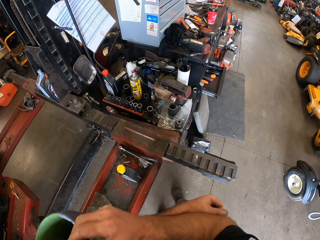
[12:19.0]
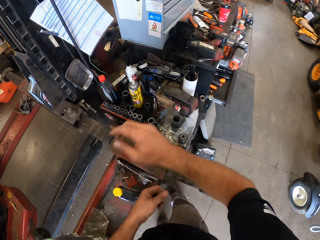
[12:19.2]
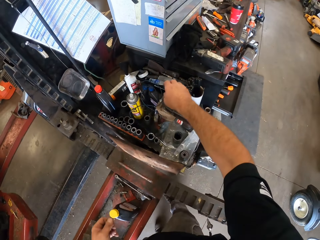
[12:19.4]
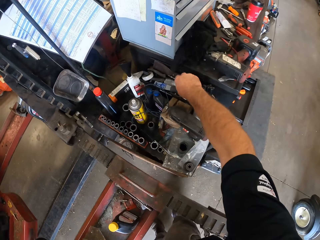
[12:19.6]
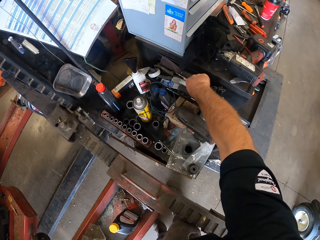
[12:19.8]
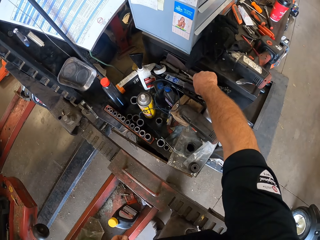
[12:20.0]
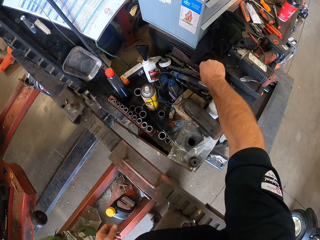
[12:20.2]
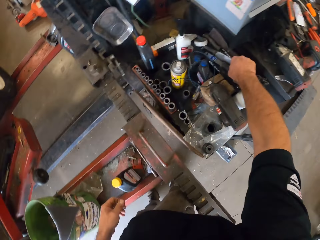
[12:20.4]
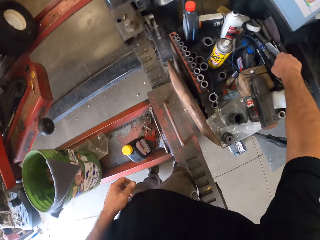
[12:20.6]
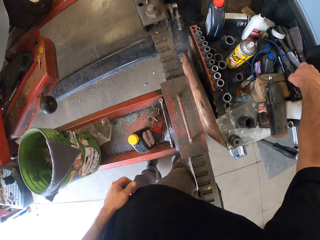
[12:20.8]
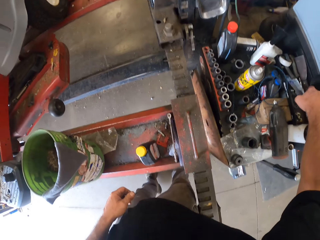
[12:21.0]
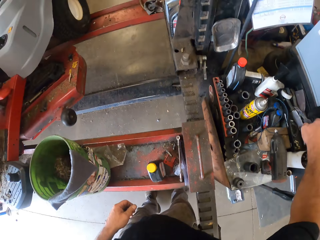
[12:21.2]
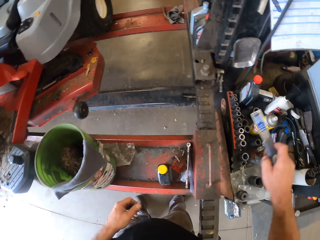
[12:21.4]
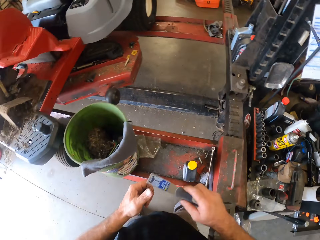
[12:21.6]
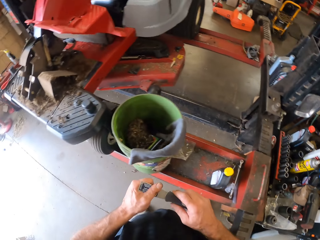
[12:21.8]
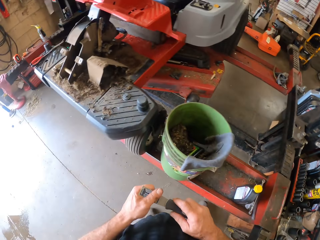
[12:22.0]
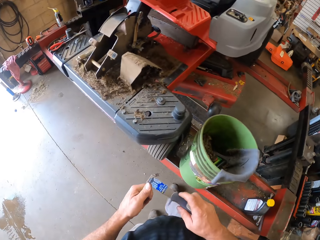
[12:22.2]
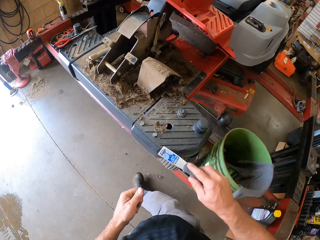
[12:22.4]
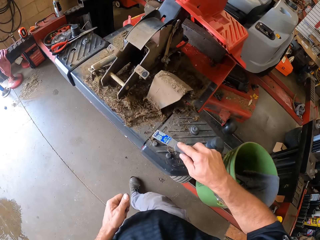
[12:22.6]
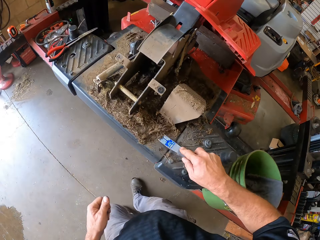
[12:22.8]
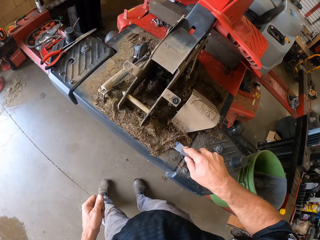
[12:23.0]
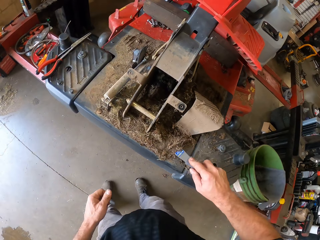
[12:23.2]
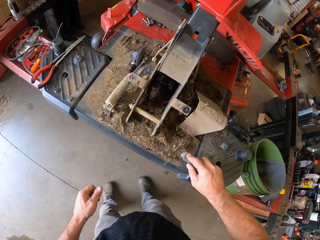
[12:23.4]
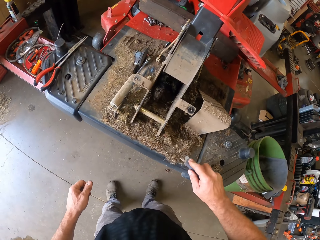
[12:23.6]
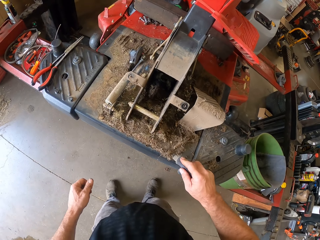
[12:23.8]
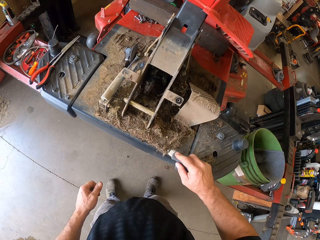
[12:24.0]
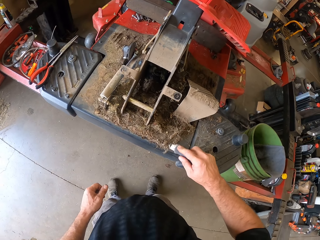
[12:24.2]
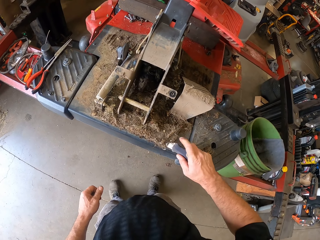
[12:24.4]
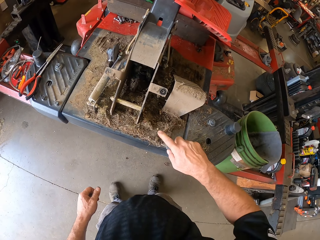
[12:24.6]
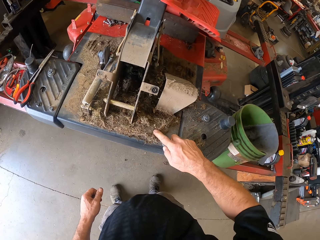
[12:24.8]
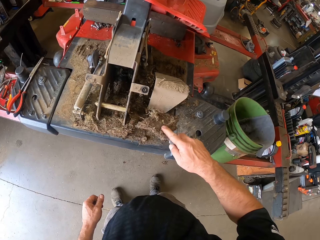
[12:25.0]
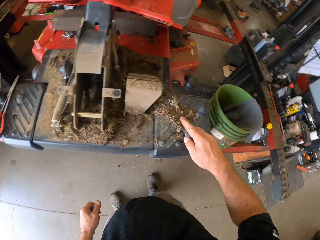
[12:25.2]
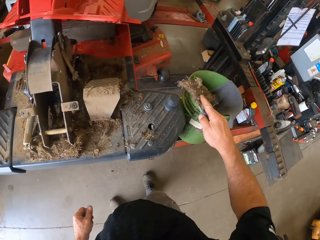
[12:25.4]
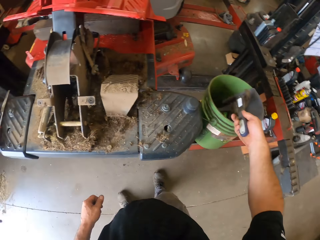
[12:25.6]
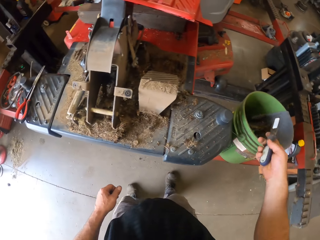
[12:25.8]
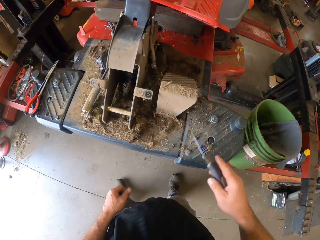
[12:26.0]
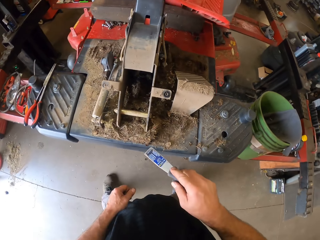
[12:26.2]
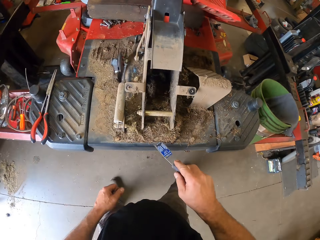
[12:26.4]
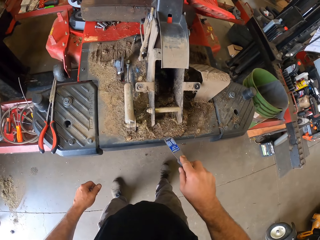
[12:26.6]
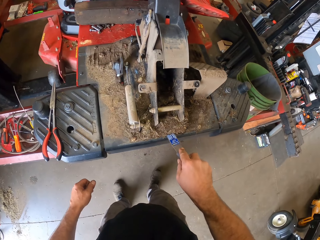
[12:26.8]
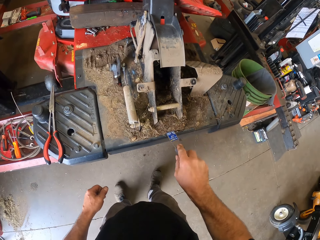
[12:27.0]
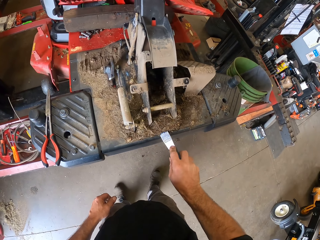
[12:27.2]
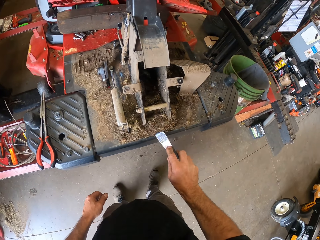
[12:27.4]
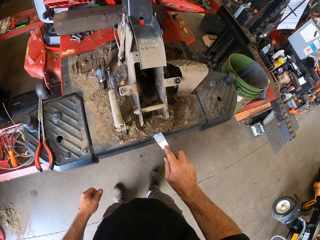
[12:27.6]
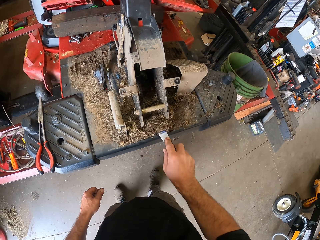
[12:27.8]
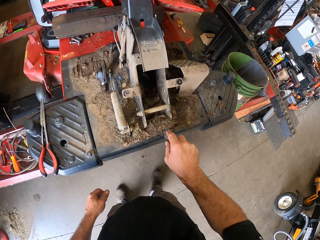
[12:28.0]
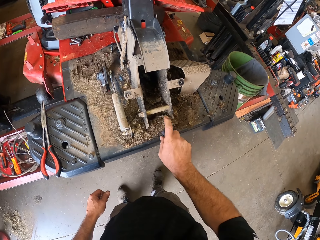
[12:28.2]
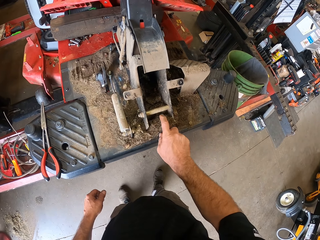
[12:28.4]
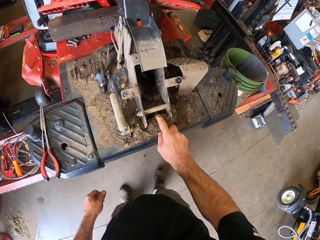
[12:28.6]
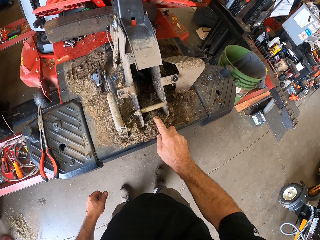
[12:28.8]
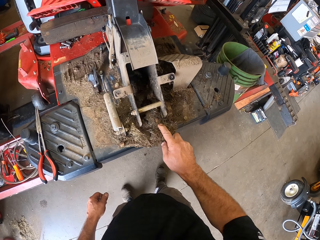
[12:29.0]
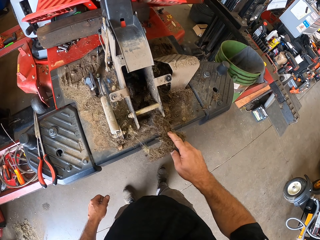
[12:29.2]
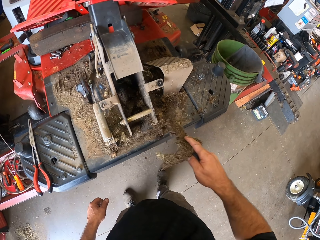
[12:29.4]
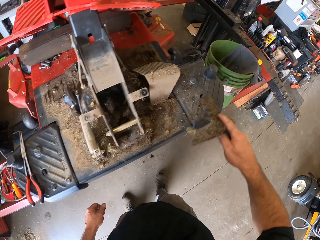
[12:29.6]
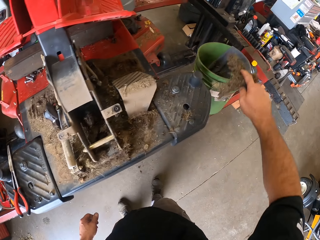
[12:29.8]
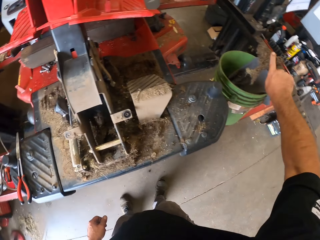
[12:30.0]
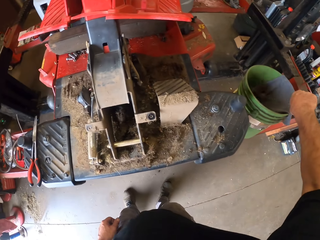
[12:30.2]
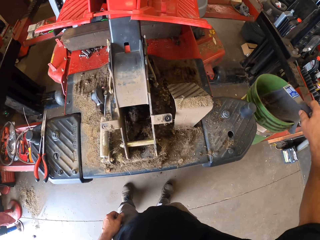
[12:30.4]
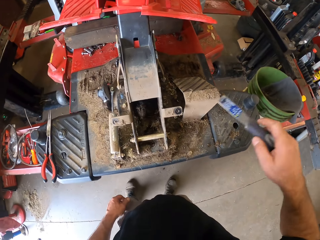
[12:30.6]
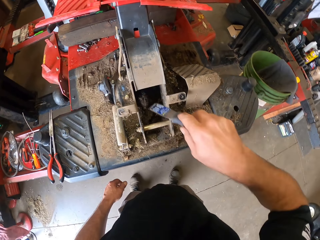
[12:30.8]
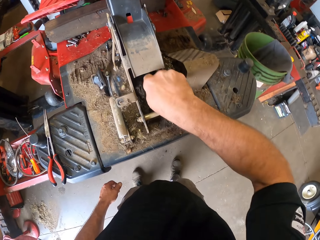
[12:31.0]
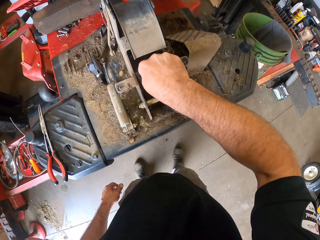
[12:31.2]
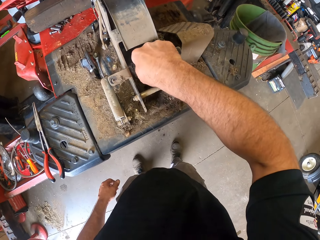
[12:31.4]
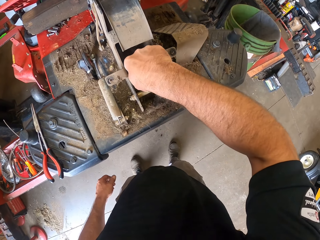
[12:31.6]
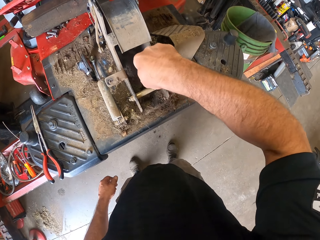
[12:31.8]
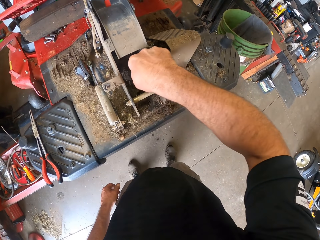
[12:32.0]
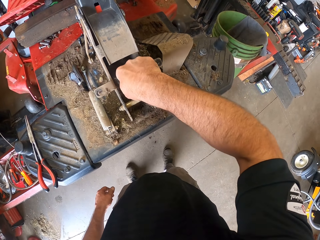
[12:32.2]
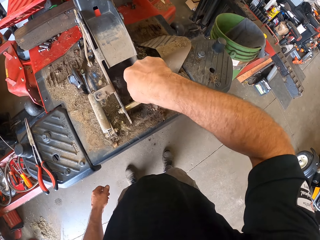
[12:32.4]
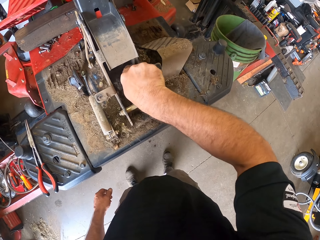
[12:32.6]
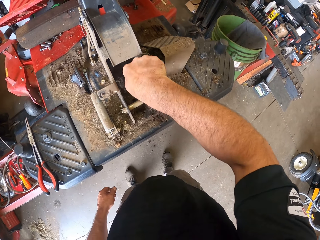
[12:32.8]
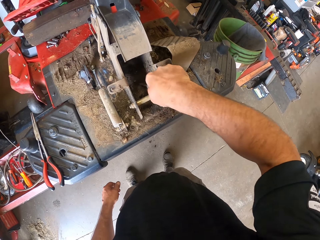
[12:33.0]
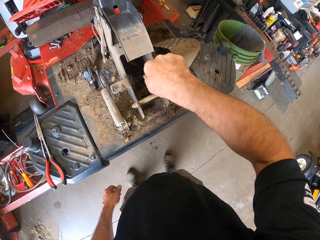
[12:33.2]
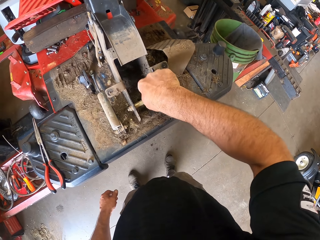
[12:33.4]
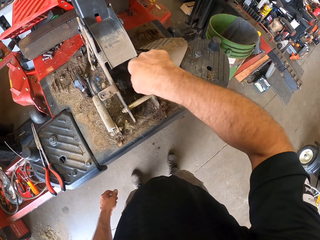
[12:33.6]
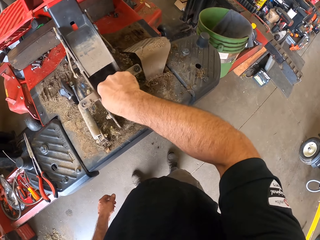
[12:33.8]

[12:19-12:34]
The camera wearer walks around. He picks up a scraper from the table with his right hand. He holds the scraper with both his hands. He packs sand from the machine with the scraper in his right hand. He places the sand in the scraper into the bucket on the workbench. He packs sand from the machine with the scraper in his right hand. He places the sand in the scraper into the bucket on the workbench. He packs sand from the machine with the scraper in his right hand.

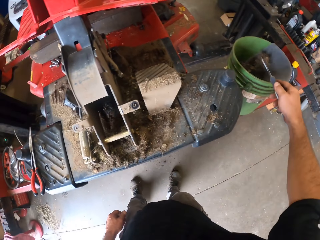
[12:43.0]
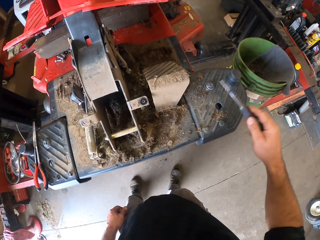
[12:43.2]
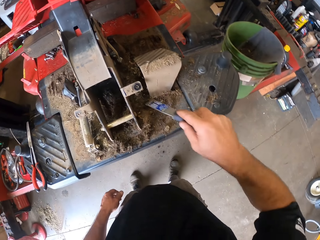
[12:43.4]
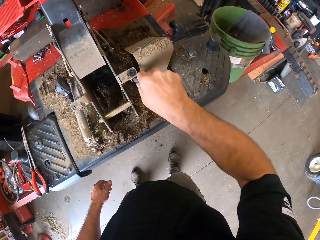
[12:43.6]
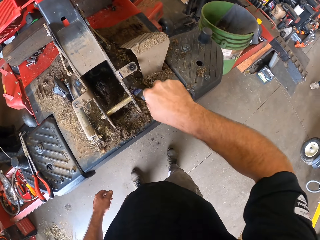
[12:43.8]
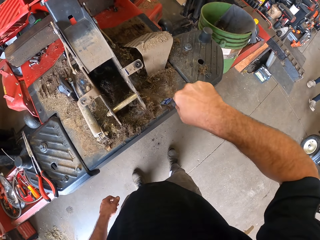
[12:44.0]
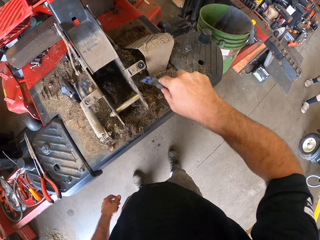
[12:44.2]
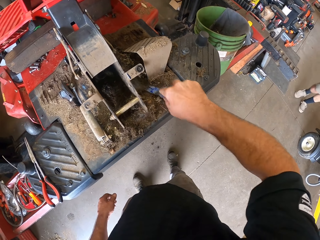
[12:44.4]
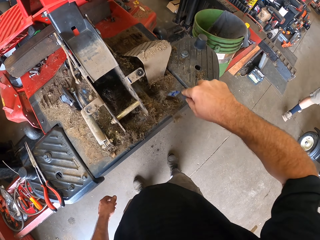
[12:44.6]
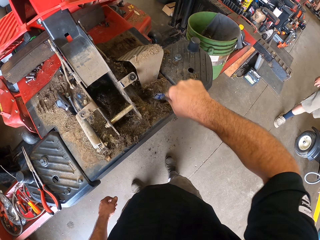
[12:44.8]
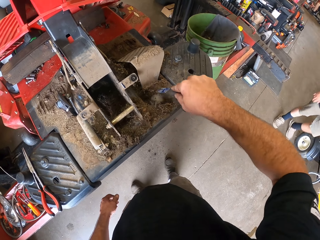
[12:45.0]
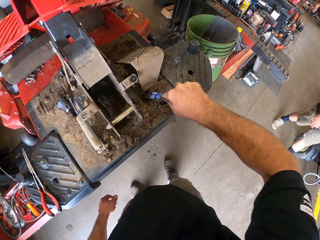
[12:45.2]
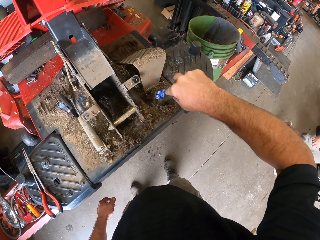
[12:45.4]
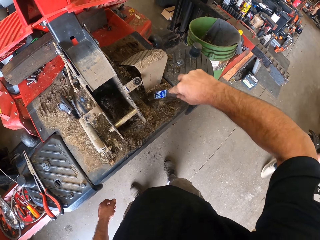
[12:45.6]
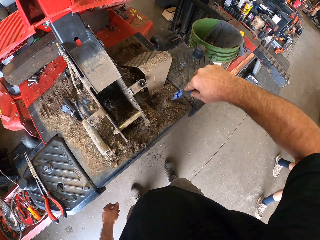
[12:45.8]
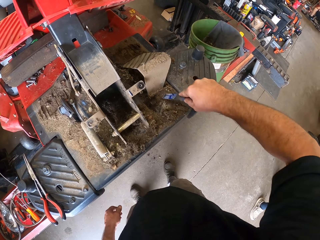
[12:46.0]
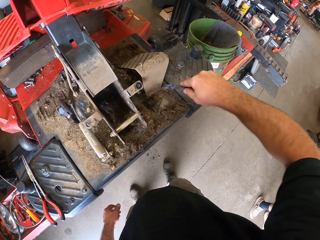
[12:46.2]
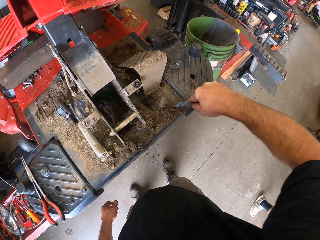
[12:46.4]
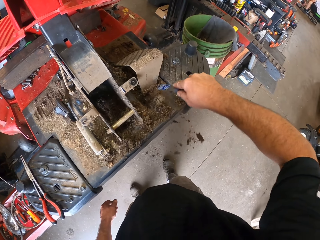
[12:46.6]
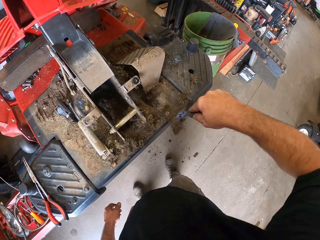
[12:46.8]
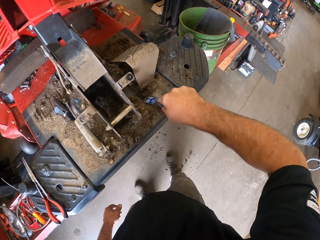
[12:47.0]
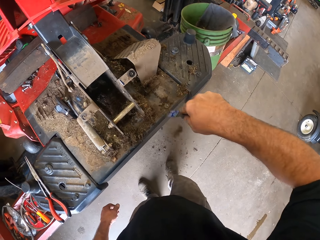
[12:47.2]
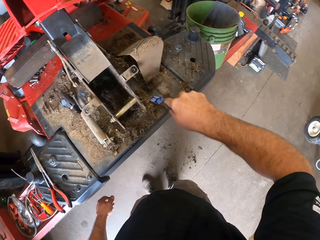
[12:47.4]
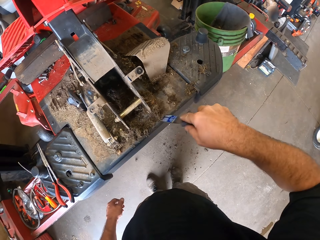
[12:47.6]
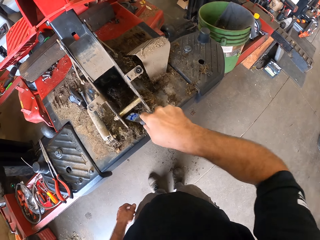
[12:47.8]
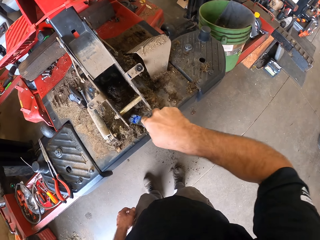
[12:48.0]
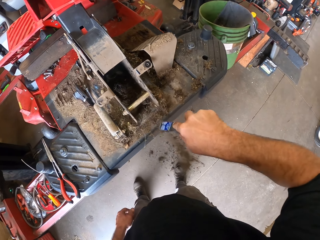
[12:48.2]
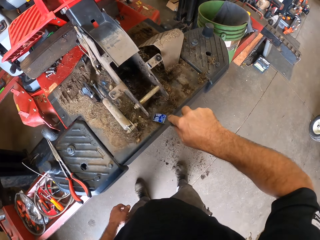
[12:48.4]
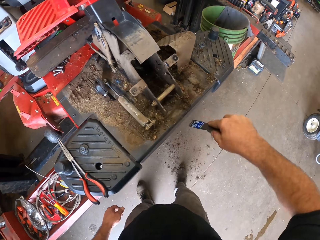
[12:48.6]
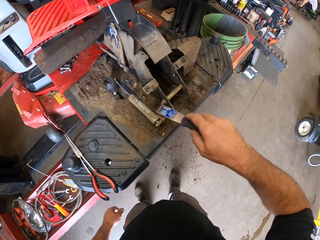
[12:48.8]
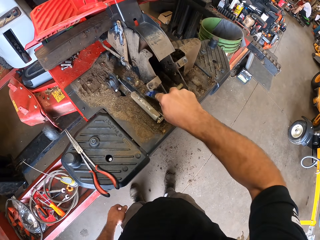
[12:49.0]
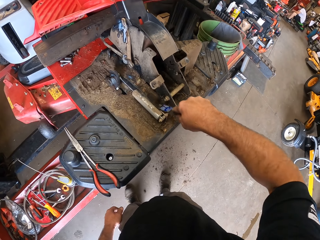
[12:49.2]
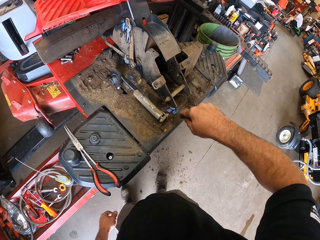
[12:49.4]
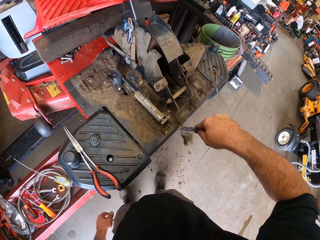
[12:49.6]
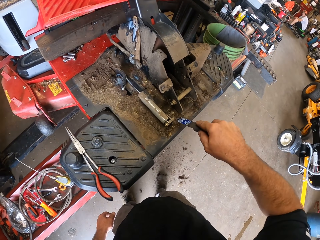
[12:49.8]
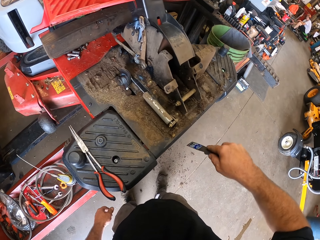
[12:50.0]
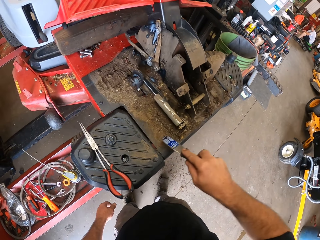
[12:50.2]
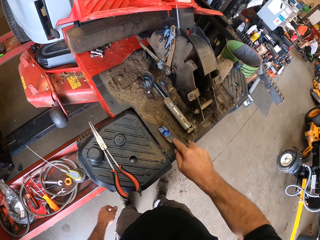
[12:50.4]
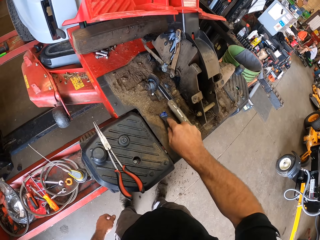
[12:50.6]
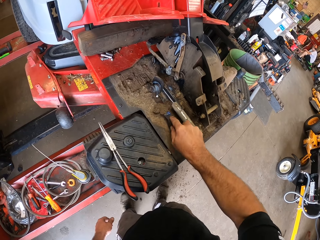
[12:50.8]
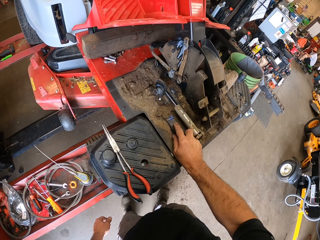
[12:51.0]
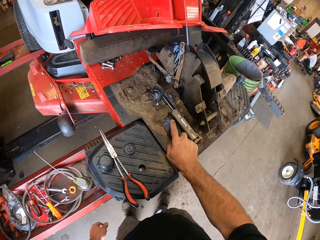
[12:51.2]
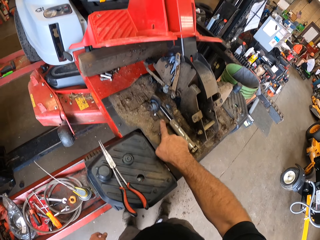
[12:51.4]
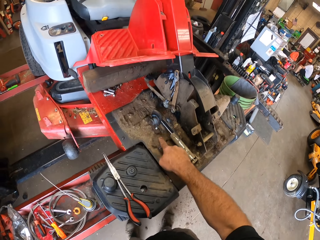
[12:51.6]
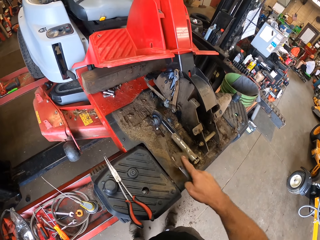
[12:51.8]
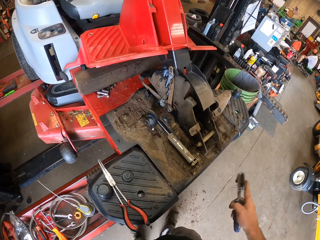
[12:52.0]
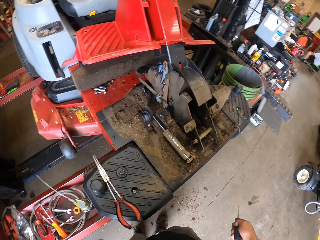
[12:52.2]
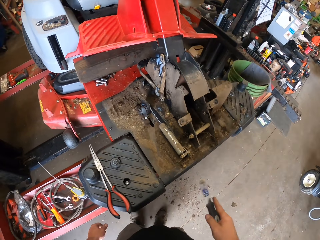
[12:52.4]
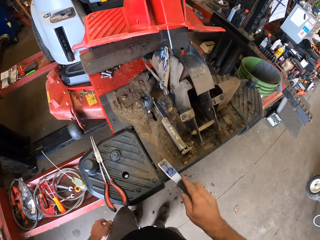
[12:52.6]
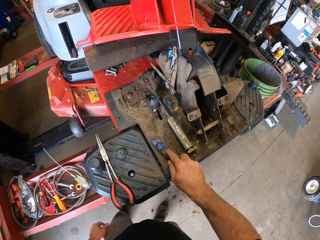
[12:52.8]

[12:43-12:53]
The camera wearer places the sand in the scraper into the bucket on the workbench. He throws the trash in the bin. He collects the trash. He scrapes the sand from the machine to the floor with the scraper in his right hand. He throws down the trash.
